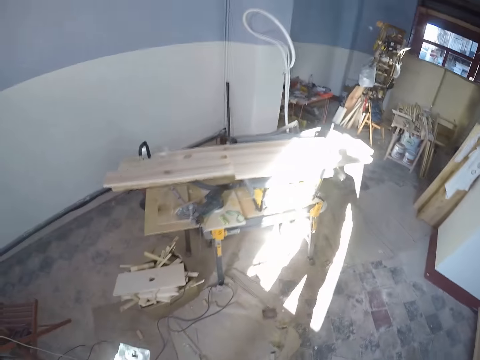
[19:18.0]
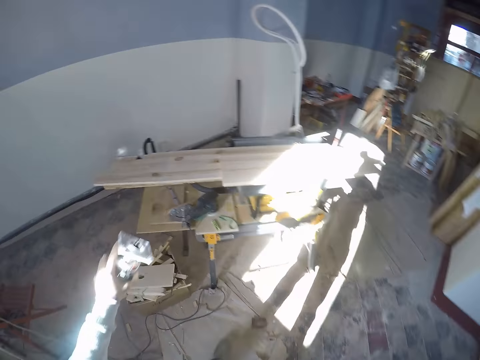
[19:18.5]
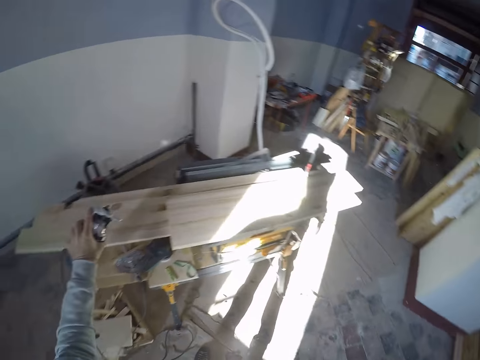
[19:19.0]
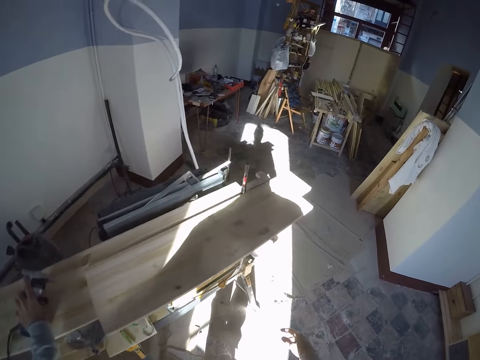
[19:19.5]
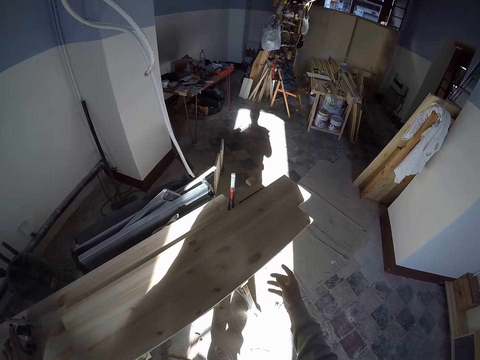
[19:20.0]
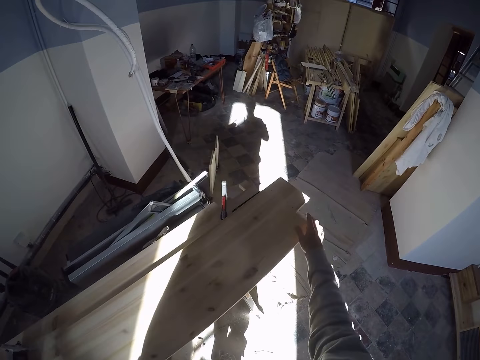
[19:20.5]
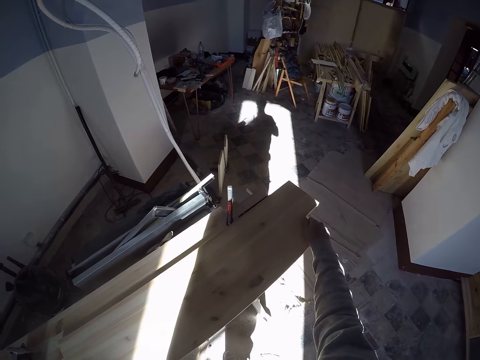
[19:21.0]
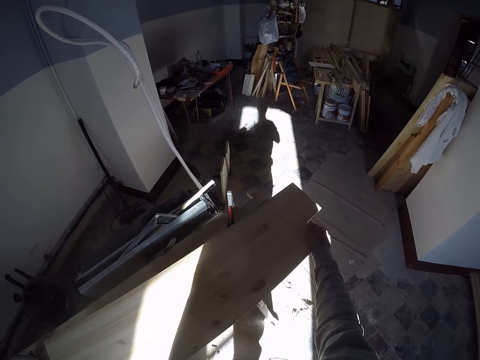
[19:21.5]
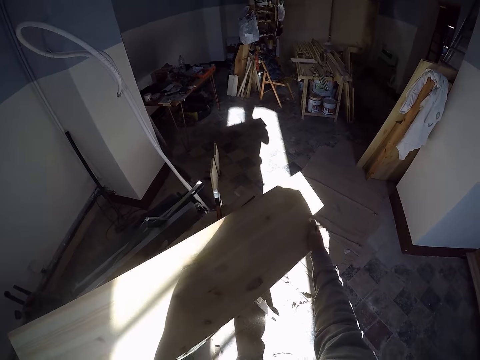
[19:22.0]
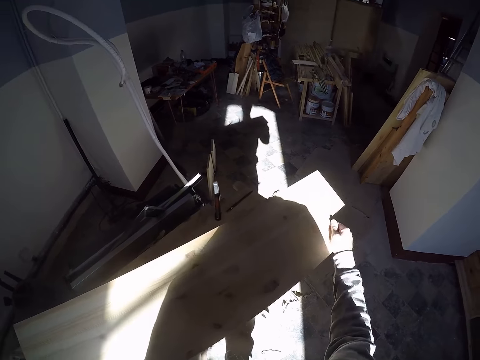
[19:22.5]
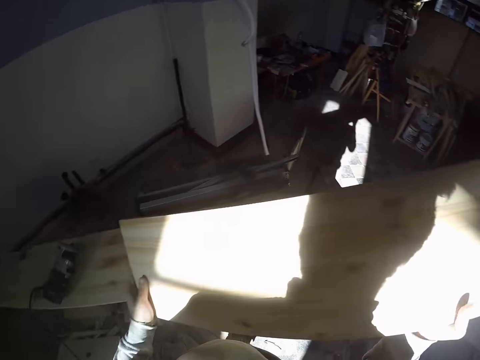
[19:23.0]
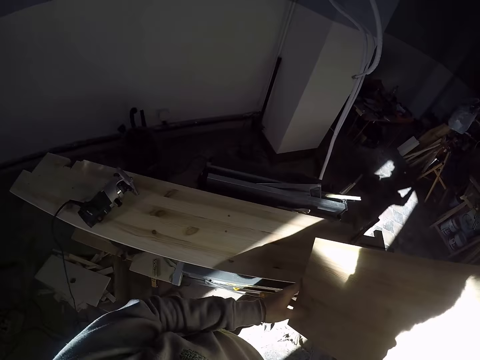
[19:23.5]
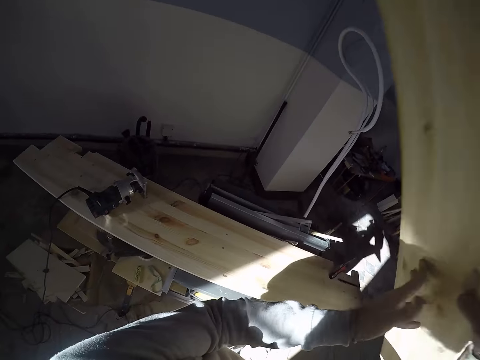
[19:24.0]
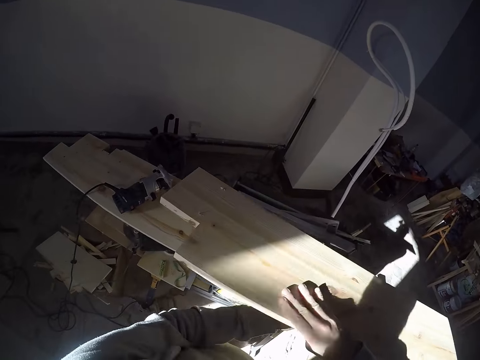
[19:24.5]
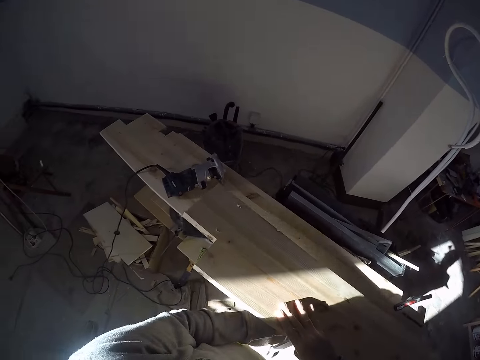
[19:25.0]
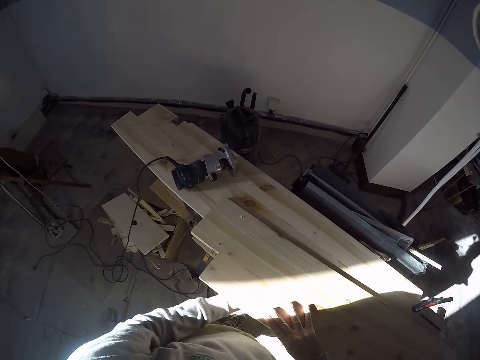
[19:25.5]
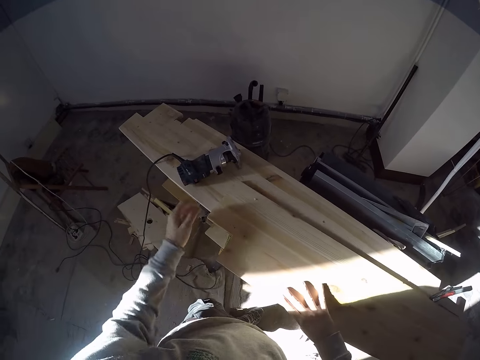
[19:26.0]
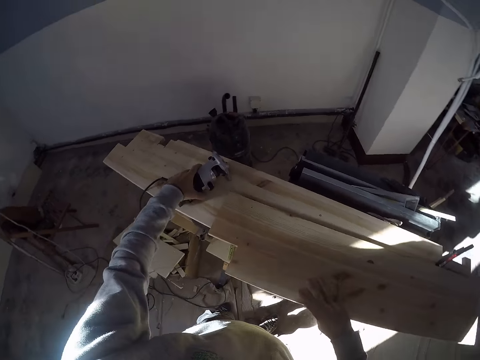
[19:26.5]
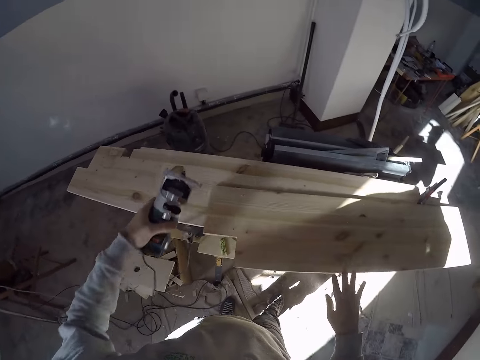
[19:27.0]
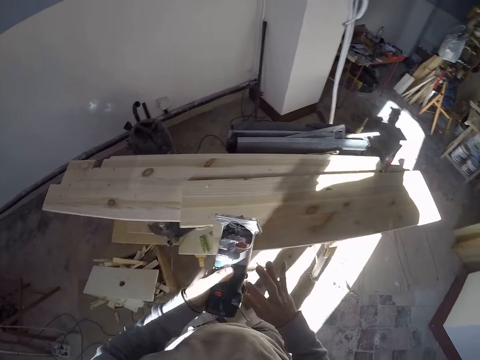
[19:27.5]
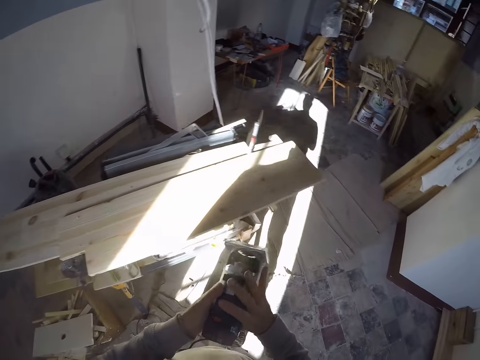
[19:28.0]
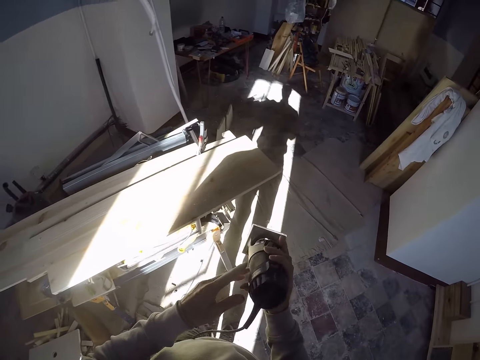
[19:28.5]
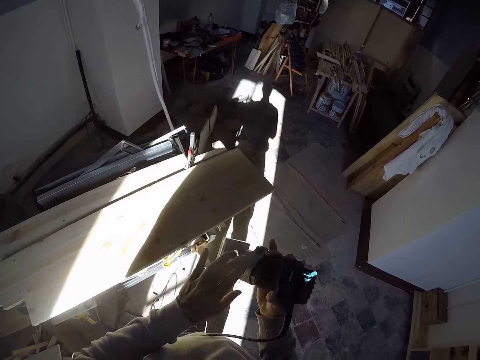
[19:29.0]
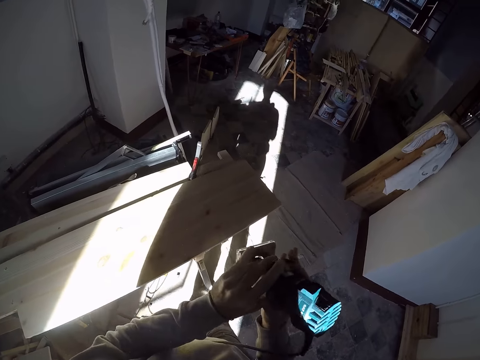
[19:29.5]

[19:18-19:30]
The camera wearer drops the electric wood router or grinder on a piece of wood on the table saw with his left hand. He picks the piece of wood from the table saw with both hands. He turns the piece of wood with both hands. He drops the piece of wood on the table saw with both hands. He picks the electric wood router from the piece of wood on the table saw with his left hand. He turns on the grinder. He holds the electric wood router with both hands.

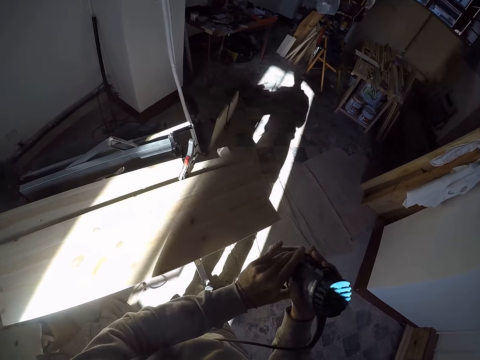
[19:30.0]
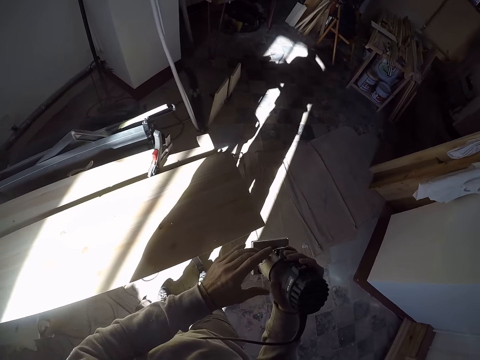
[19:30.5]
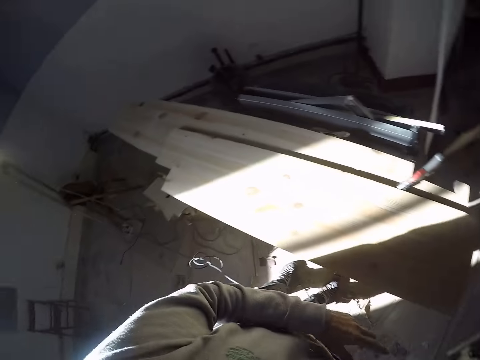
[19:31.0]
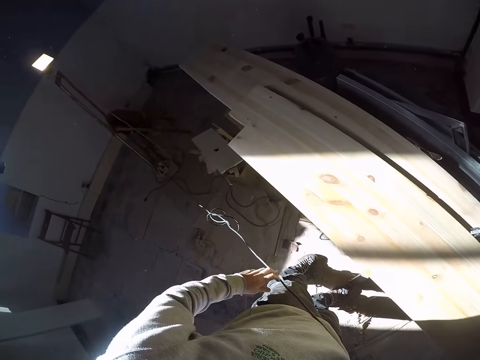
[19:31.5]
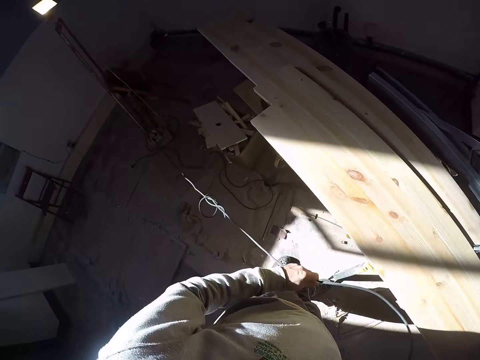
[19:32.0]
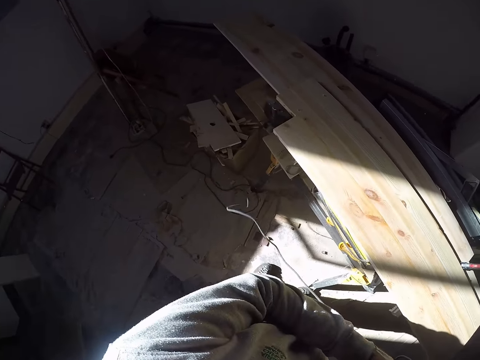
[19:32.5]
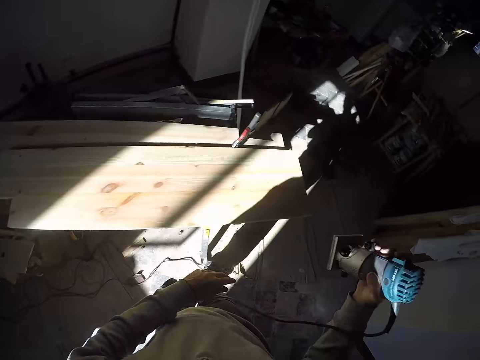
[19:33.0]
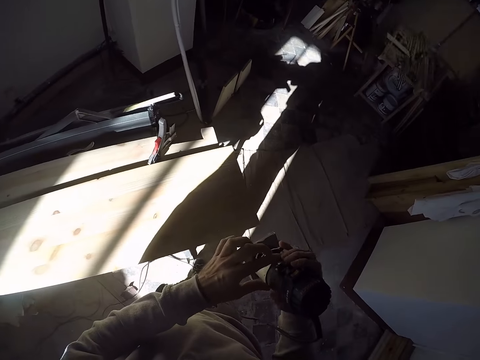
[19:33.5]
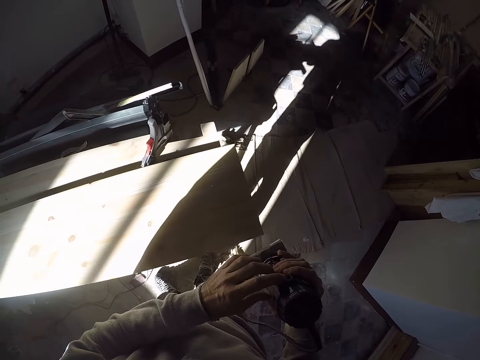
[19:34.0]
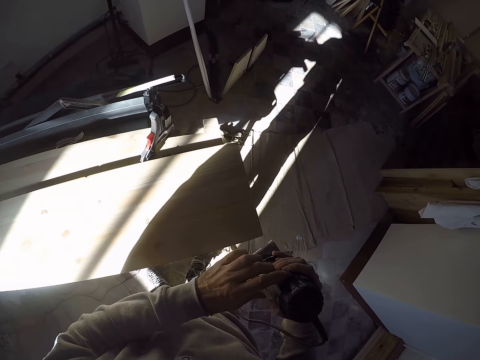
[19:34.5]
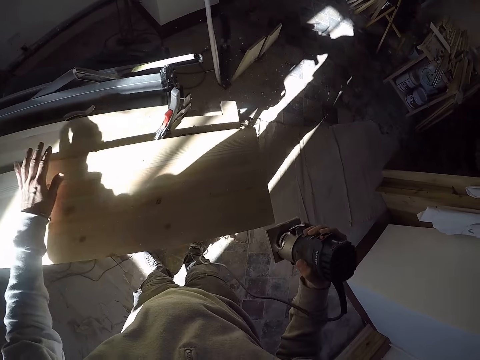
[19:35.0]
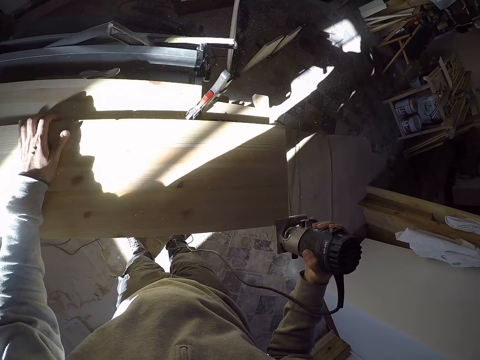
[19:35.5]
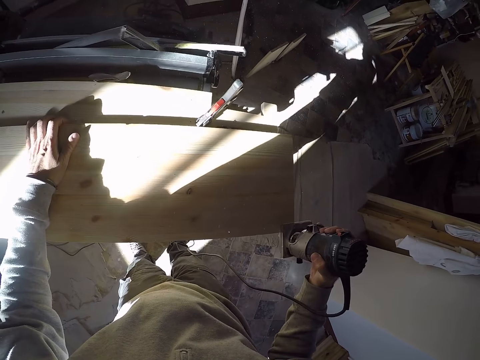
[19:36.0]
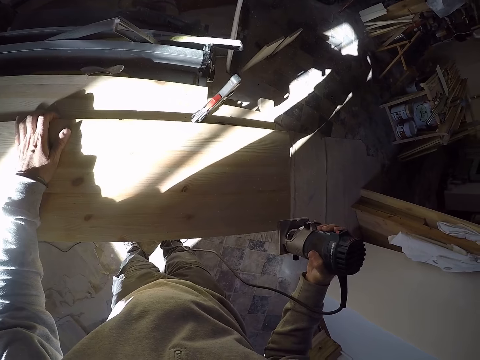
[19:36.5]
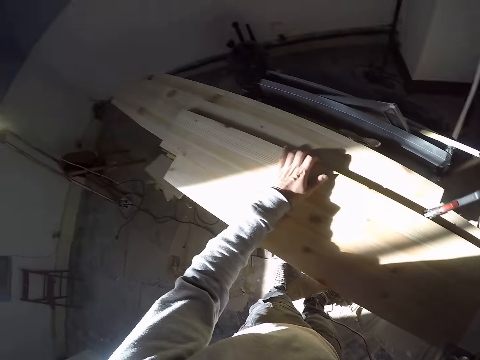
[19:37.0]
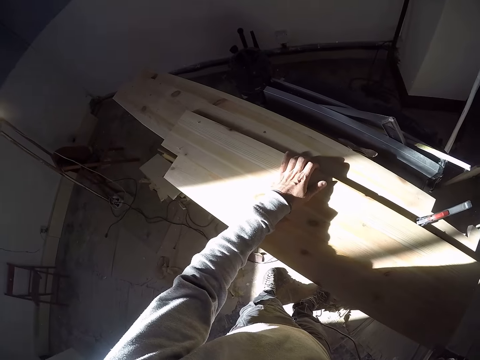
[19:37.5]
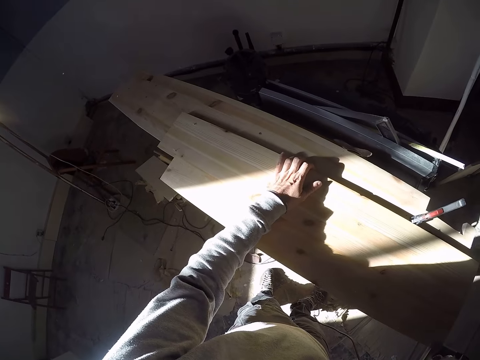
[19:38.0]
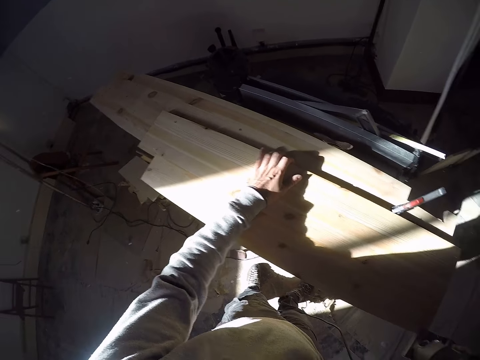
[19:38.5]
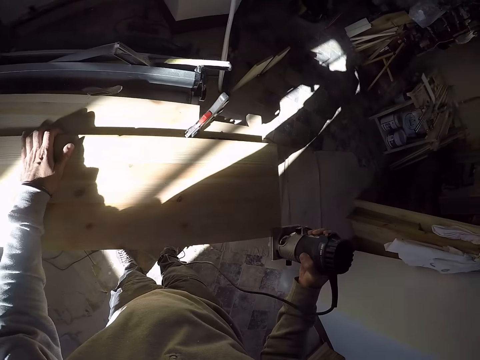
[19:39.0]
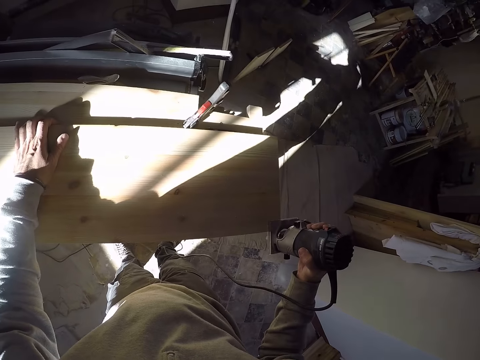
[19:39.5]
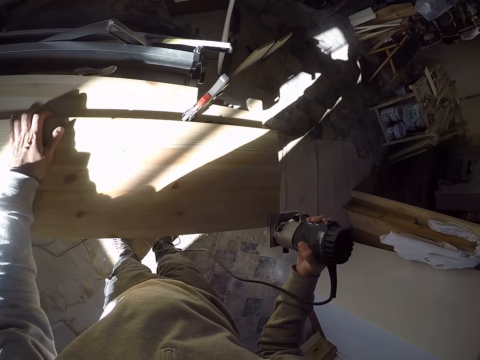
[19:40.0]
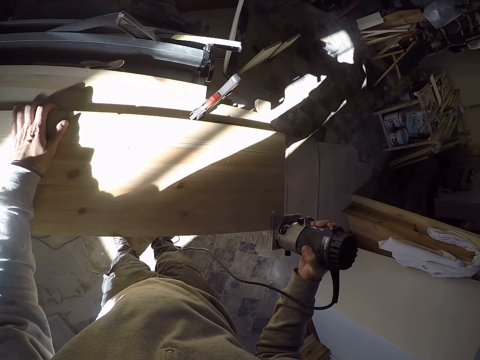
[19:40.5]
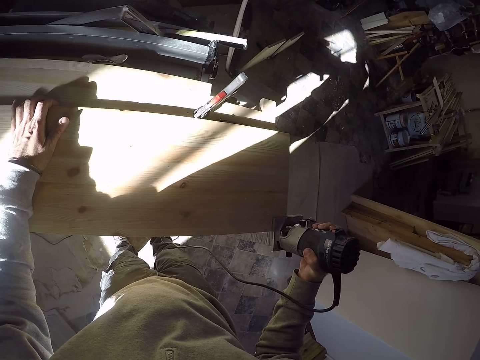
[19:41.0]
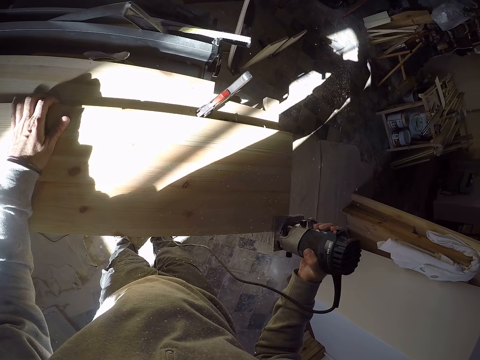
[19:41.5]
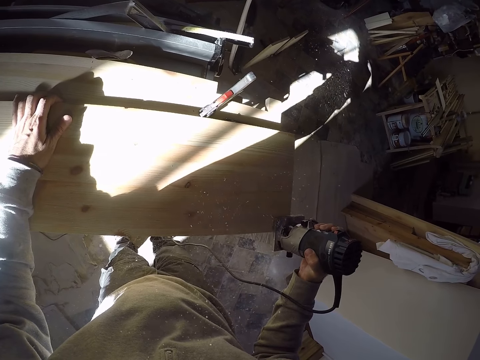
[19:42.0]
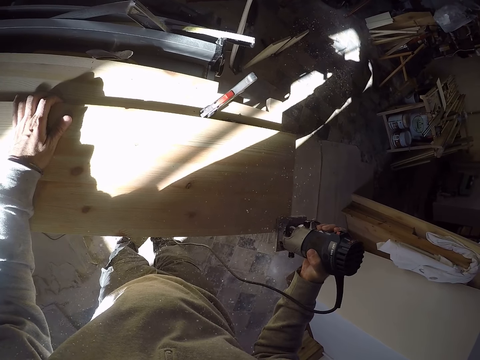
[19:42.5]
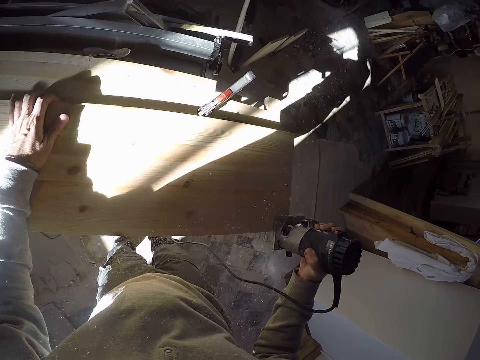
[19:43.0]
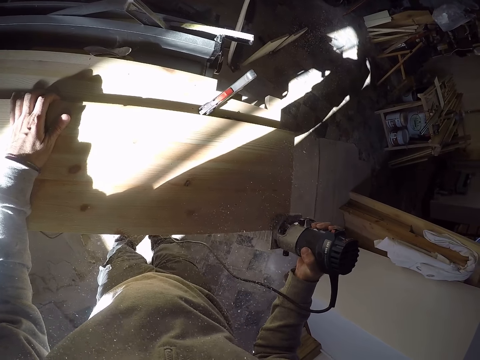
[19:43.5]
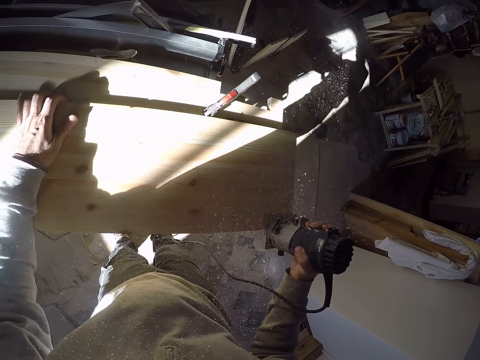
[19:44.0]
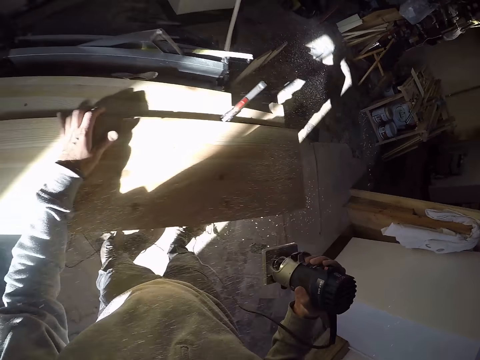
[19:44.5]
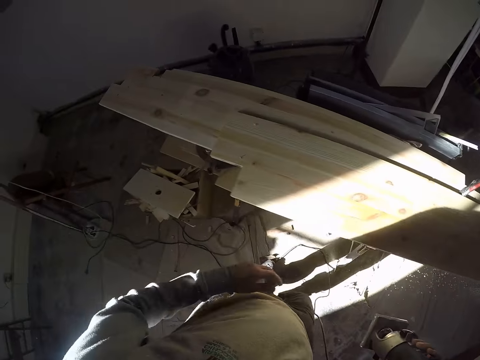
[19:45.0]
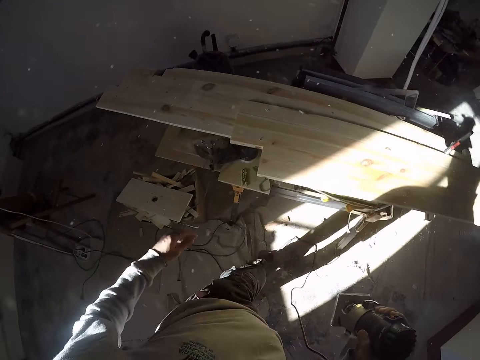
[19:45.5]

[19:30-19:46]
The camera wearer takes his left hand off the electric wood router. He adjusts the cable of the electric wood router with his left hand. He pulls the cable. He operates the electric wood router with his left hand. He holds down the piece of wood on the table saw with his left hand. He trims the edge of the piece of wood with the electric wood router in his right hand. He takes his left hand off the piece of wood on the table saw.
